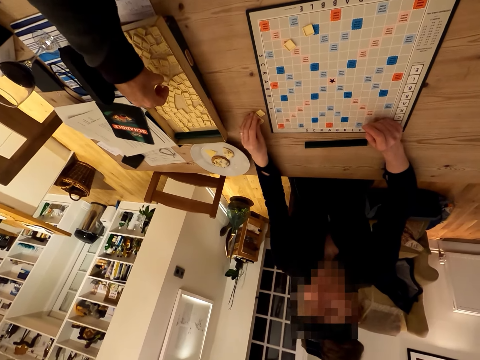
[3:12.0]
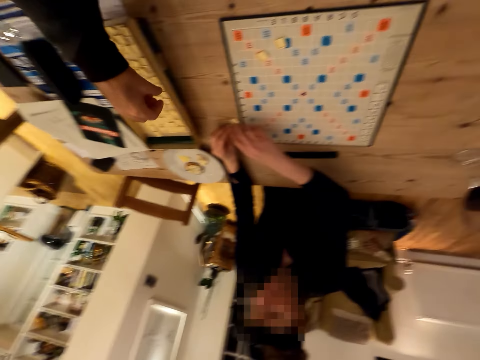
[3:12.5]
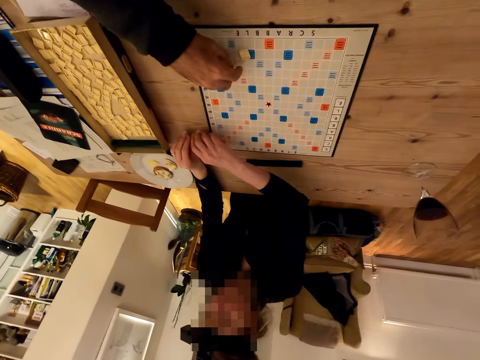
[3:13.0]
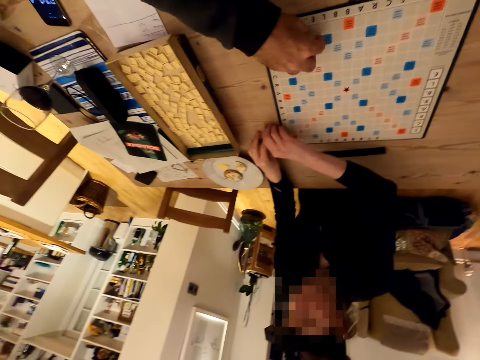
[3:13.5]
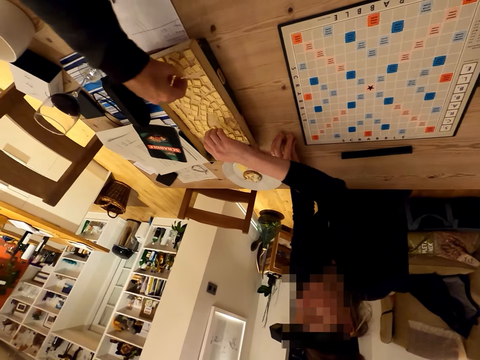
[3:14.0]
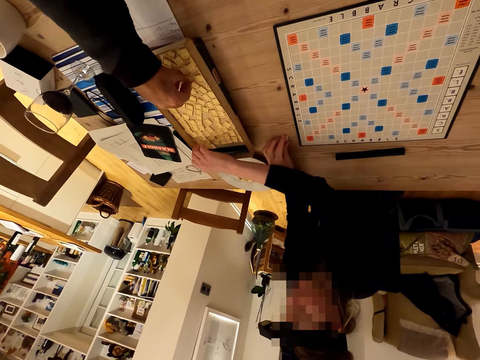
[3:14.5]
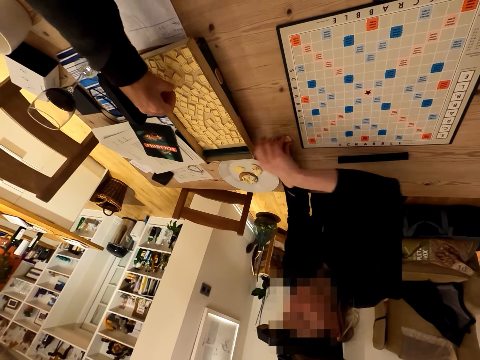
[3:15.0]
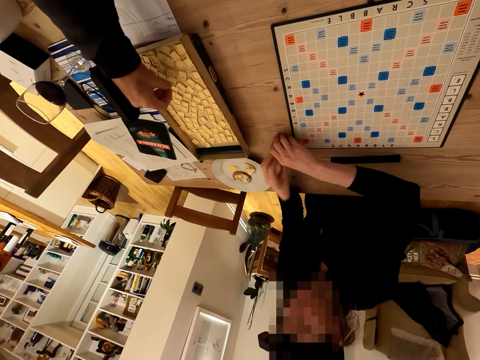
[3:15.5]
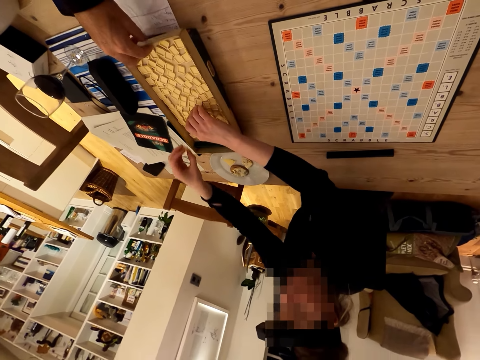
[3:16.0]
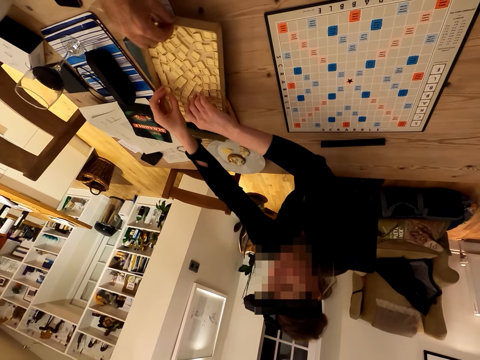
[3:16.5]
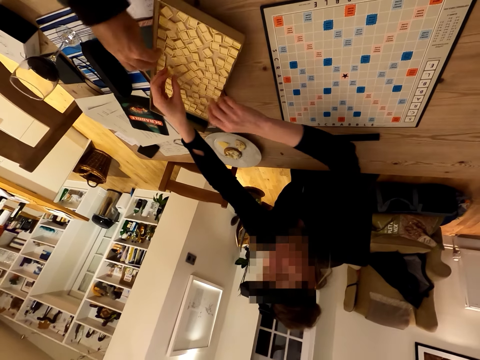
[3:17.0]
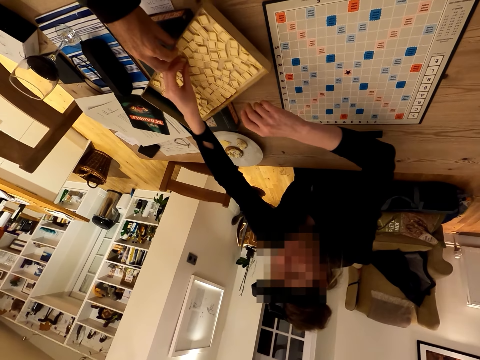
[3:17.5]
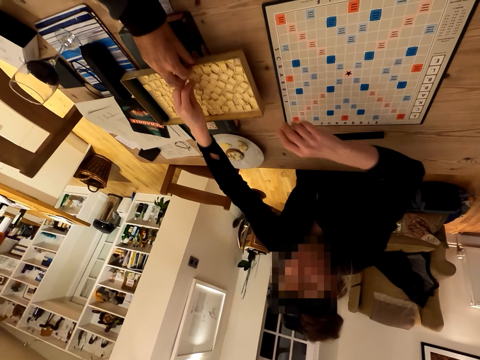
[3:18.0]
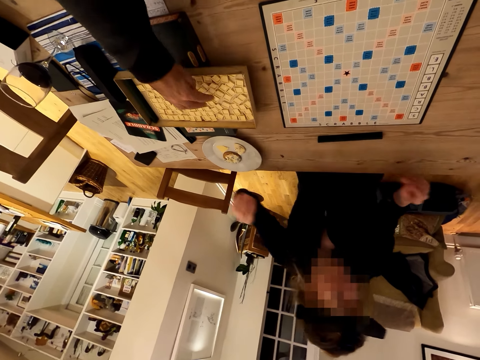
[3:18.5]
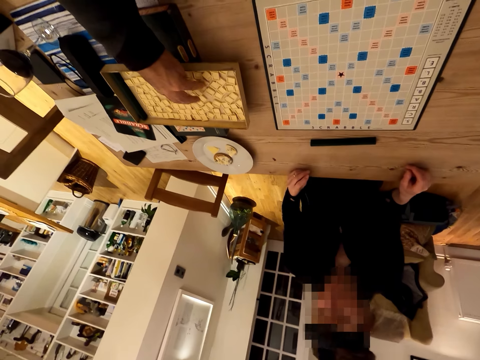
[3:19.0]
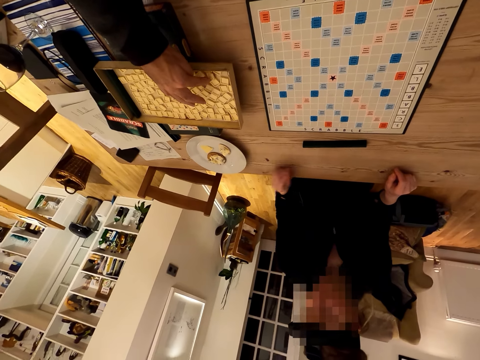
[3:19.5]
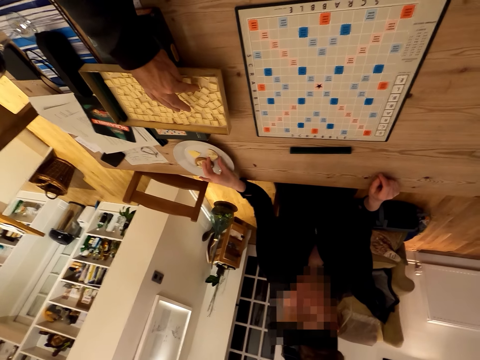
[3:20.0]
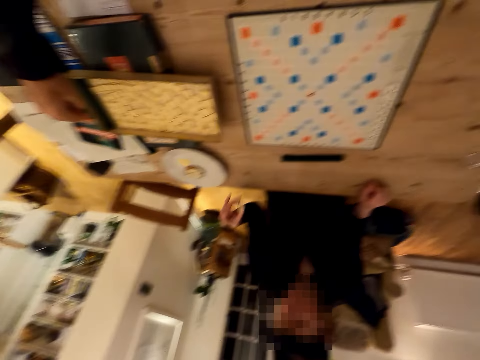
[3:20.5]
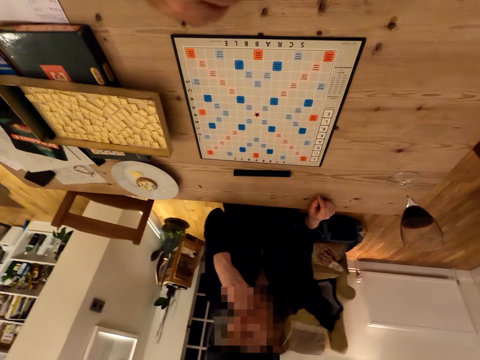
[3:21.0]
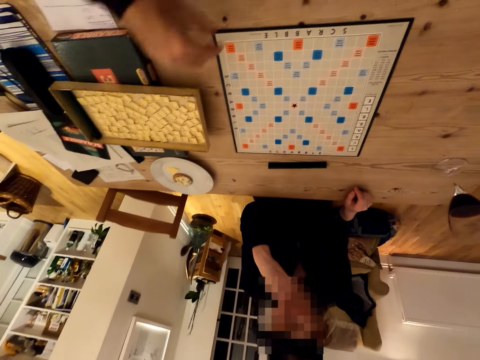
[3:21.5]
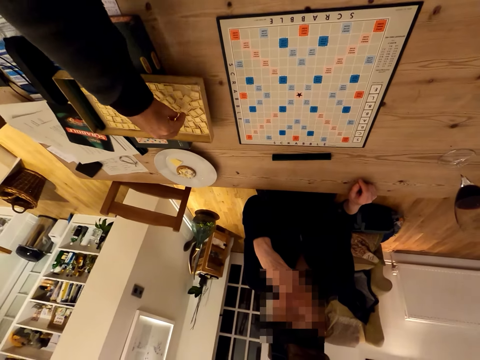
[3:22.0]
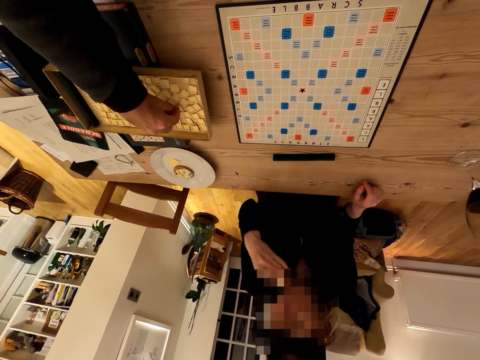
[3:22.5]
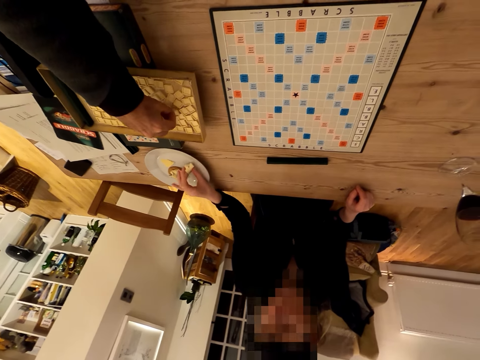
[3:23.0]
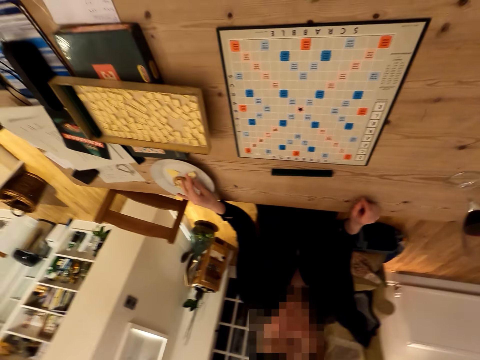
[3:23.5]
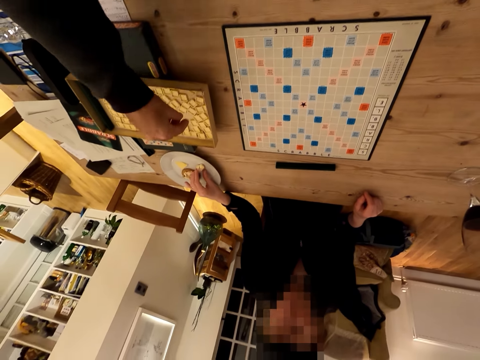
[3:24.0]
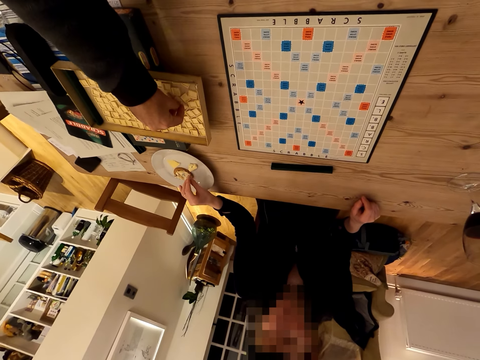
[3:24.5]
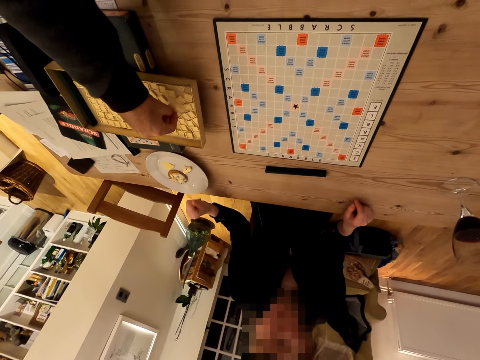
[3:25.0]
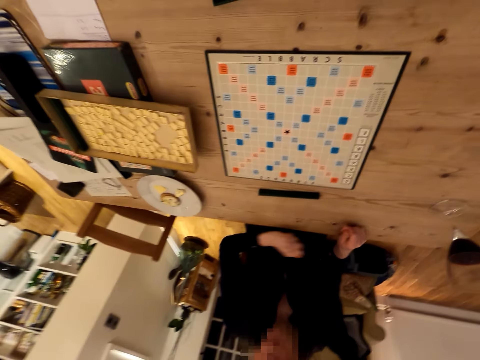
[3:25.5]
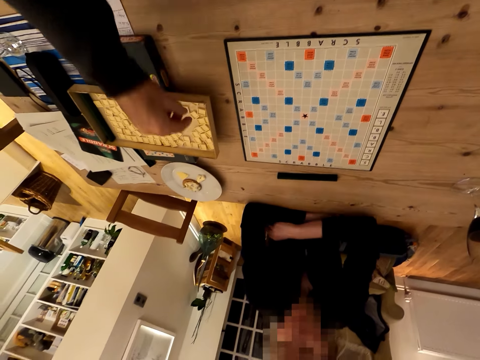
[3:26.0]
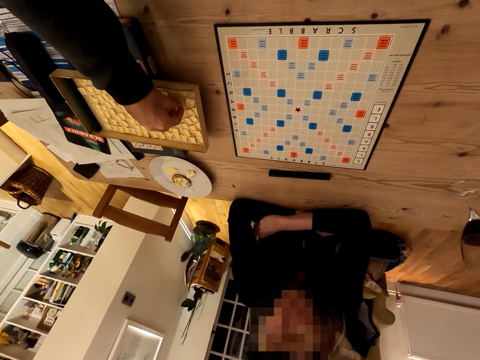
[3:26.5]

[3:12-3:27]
The camera wearer puts the tiles or scrabble pieces in the scrabble box. A person picks up the tiles from the table. The camera wearer picks up the tiles from the board and moves a scrabble piece on the board. The camera wearer and the person put the tiles in the scrabble box. The person picks up the tiles from the table and puts the tiles in the scrabble box. The camera wearer rotates the scrabble box, moves the scrabble pieces in the box, and touches the tiles. The person takes a snack from the plate. The camera wearer eats the snack and picks up the tiles from the scrabble box. The person puts the snack in the plate.

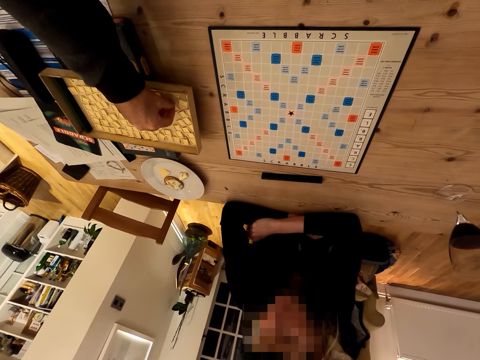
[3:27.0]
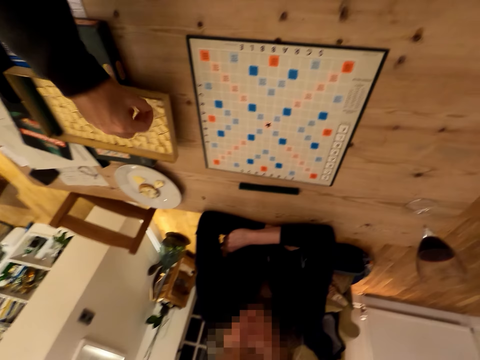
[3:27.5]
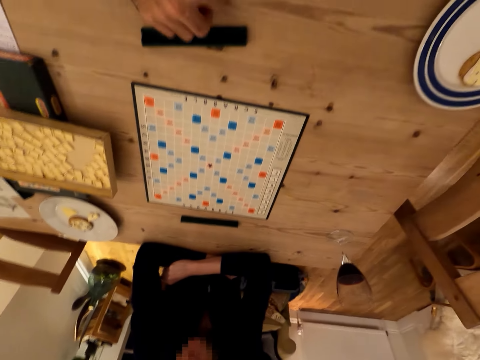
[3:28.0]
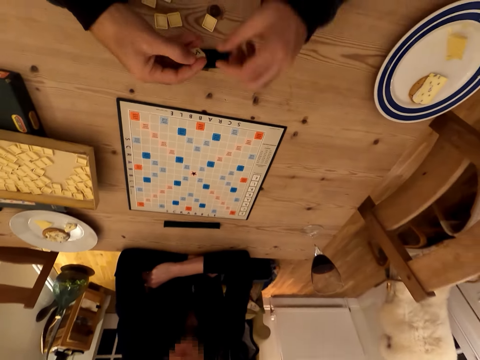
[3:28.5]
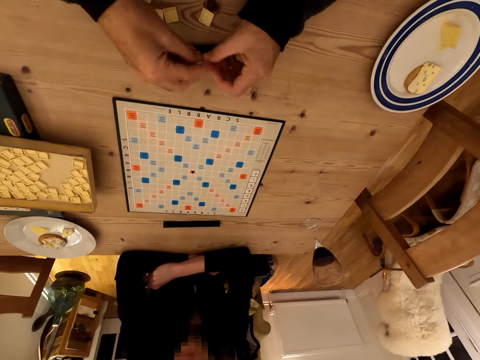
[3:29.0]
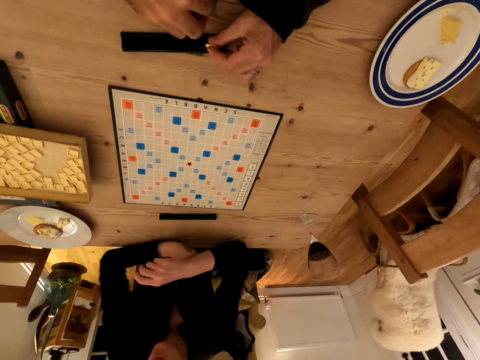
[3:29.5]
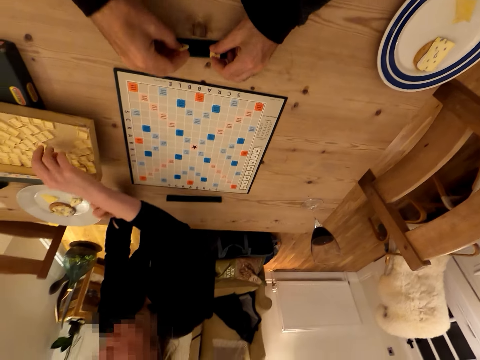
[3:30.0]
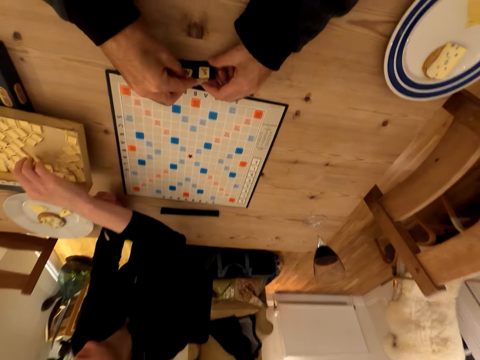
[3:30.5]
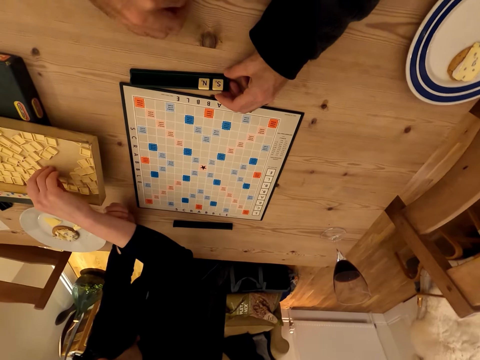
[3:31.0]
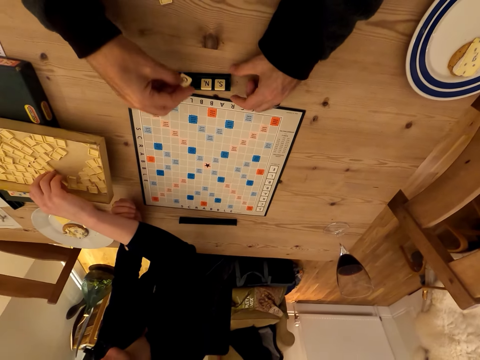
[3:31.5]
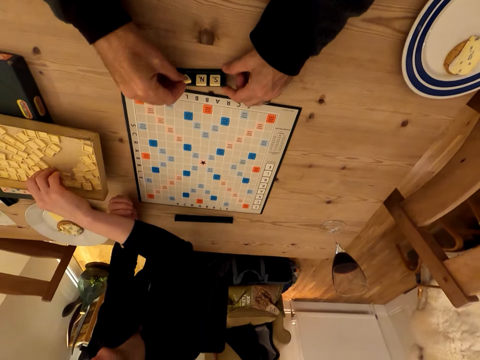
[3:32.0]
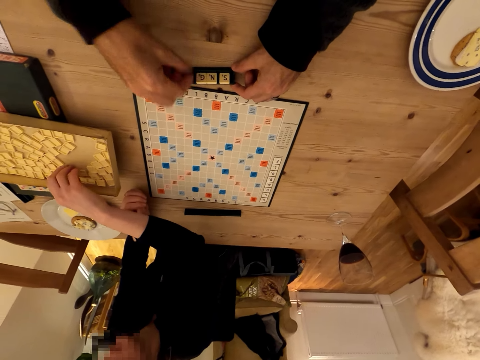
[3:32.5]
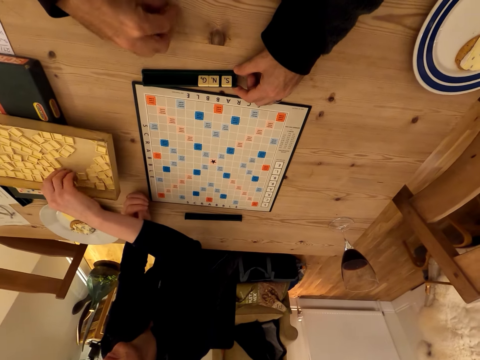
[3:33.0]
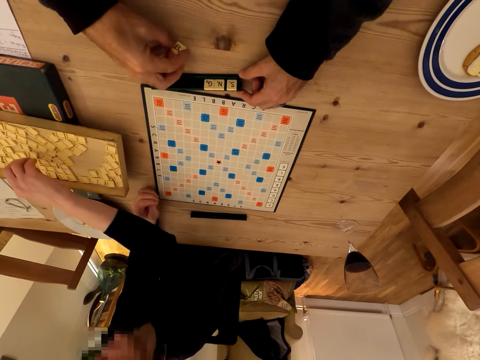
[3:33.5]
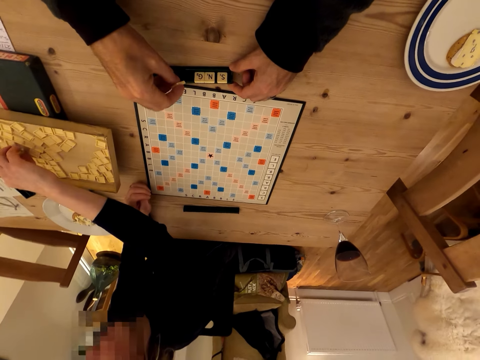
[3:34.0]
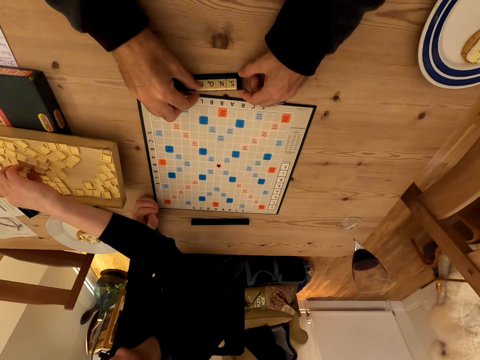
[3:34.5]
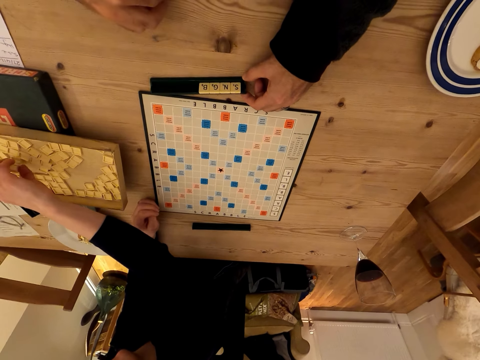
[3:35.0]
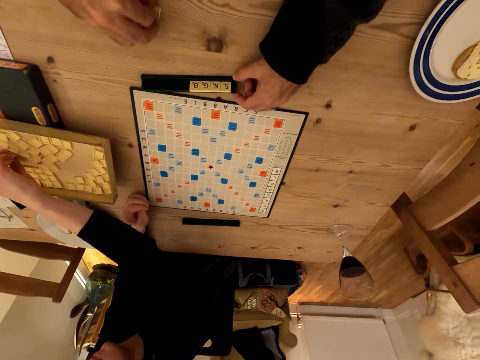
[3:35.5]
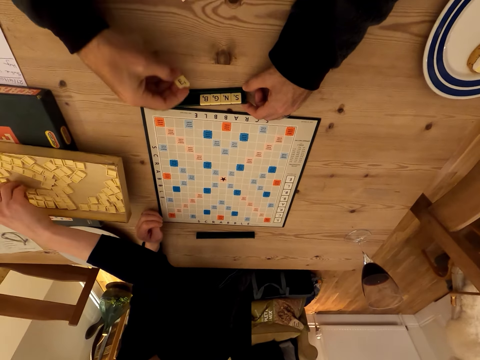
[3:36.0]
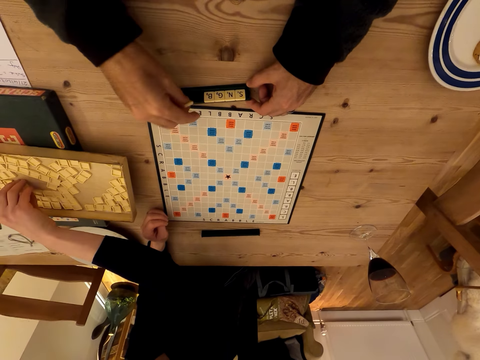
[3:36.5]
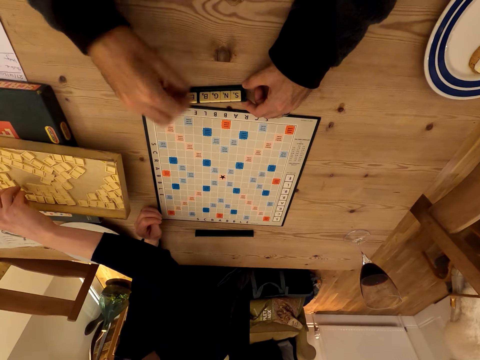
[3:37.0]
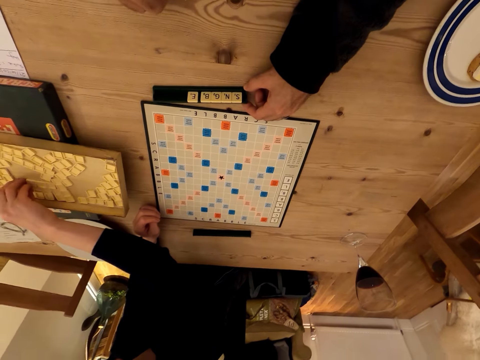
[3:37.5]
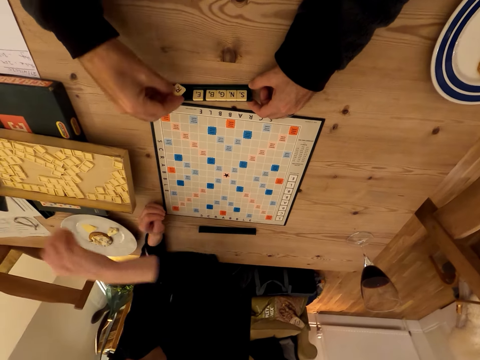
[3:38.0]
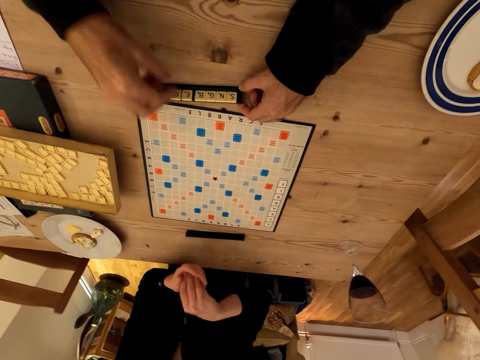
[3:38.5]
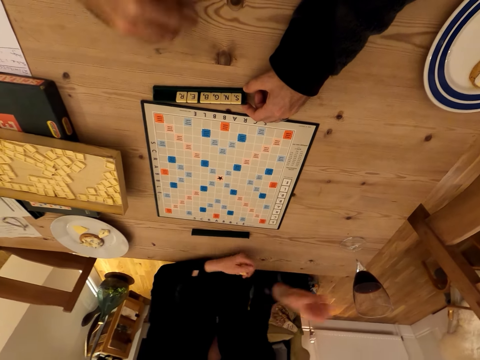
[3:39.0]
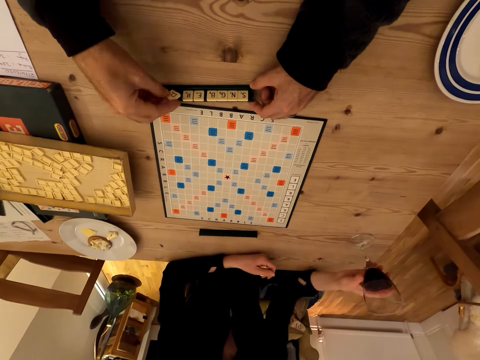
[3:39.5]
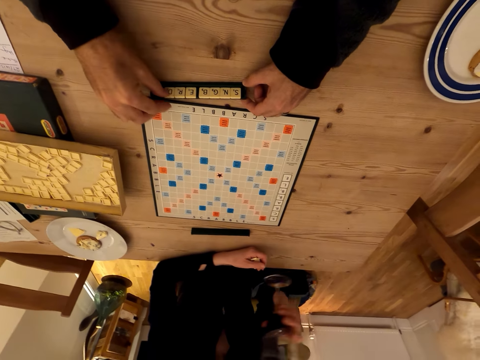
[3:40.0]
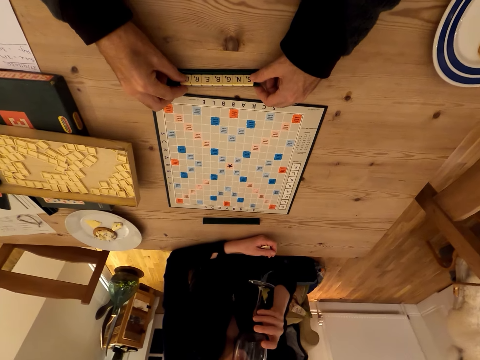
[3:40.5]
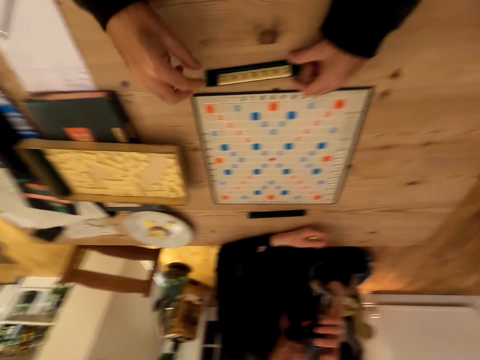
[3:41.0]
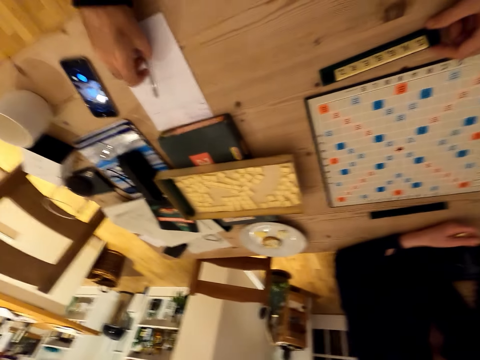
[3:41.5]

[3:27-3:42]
The camera wearer arranges the scrabble pieces on the rack. They pick up a tile from the table. They put the tiles on the rack. A person picks up tiles from the scrabble box. The camera wearer picks up a tile from the table. They put a tile on the rack. They pick up a tile from the table. They put a tile on the rack. They pick up a tile from the table. They put a tile on the rack. They pick up a tile from the table. They put a tile on the rack. They pick up a tile from the table. The person takes a glass from the table. The camera wearer puts a tile on the rack. The person sips the drink. The camera wearer moves the pen. They hold the pen.
